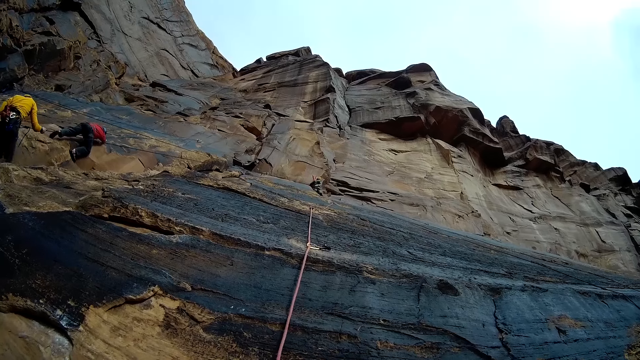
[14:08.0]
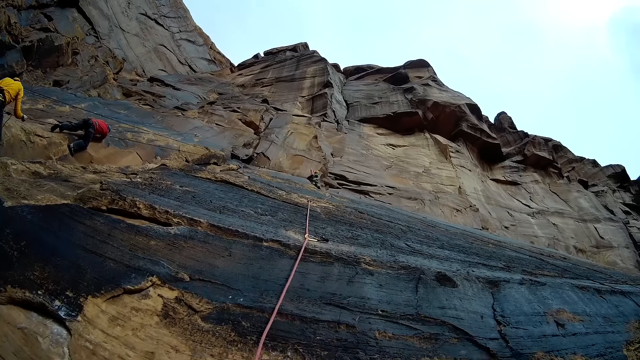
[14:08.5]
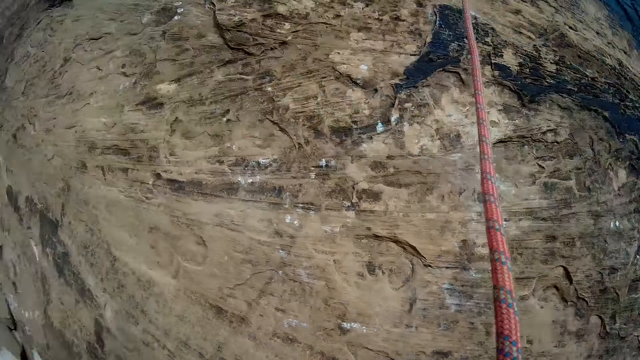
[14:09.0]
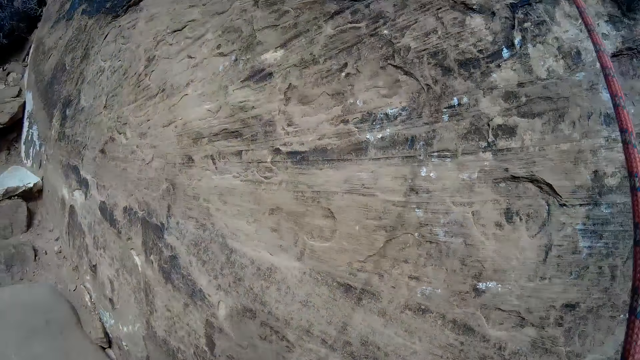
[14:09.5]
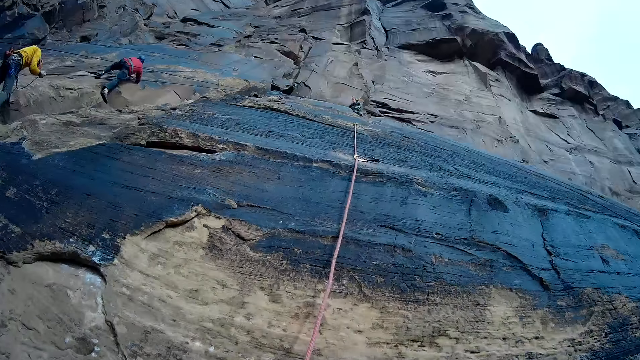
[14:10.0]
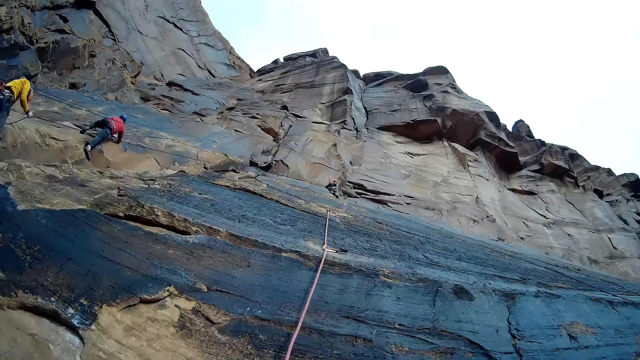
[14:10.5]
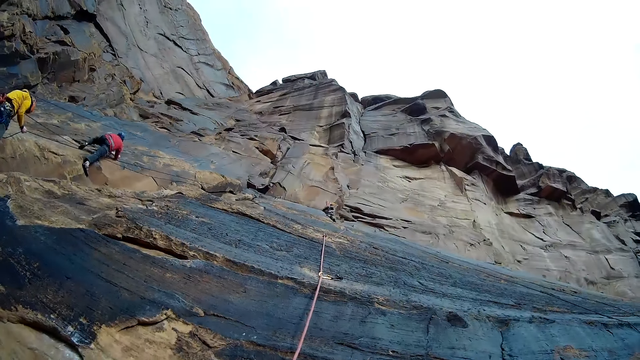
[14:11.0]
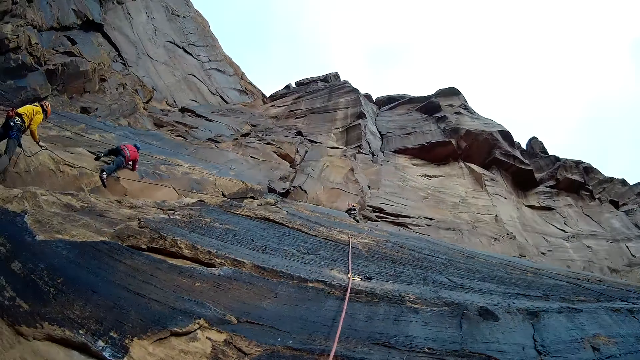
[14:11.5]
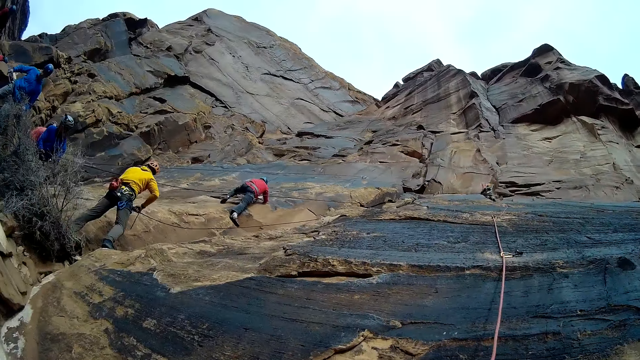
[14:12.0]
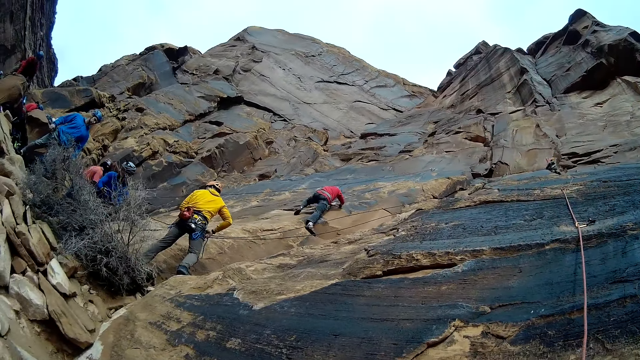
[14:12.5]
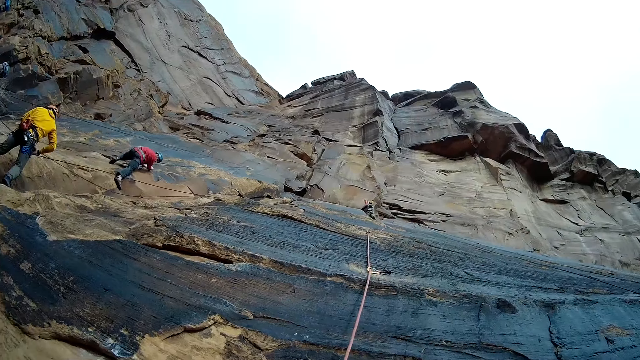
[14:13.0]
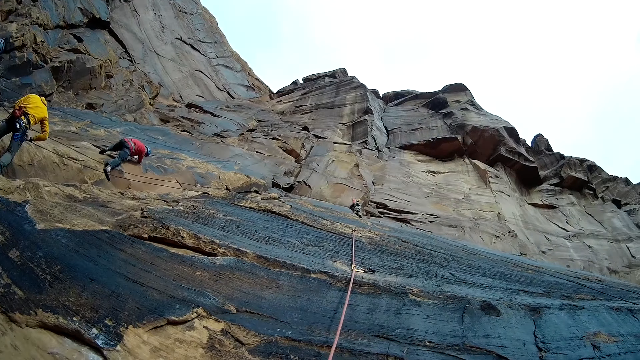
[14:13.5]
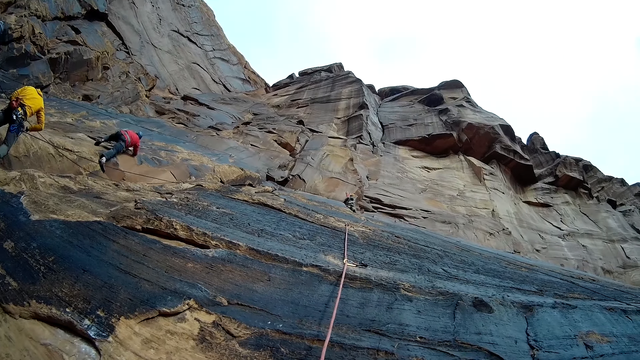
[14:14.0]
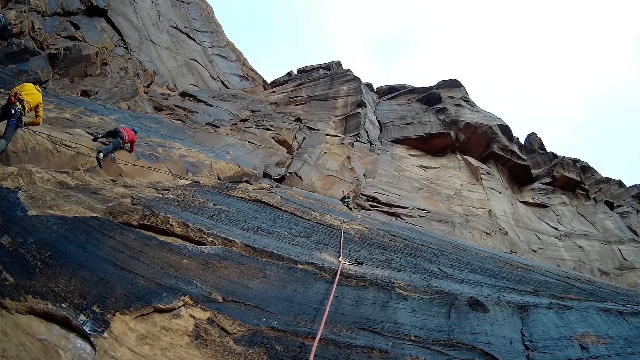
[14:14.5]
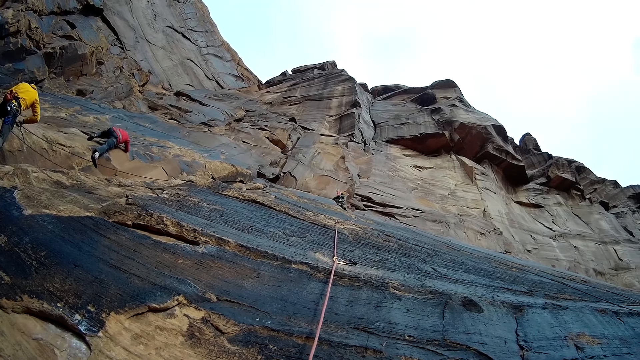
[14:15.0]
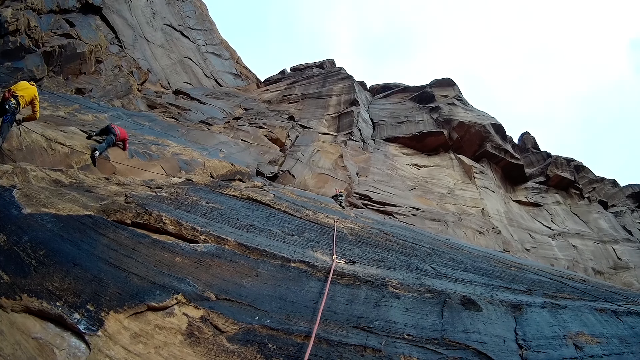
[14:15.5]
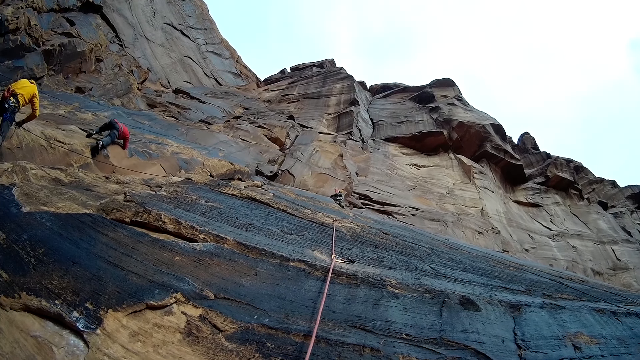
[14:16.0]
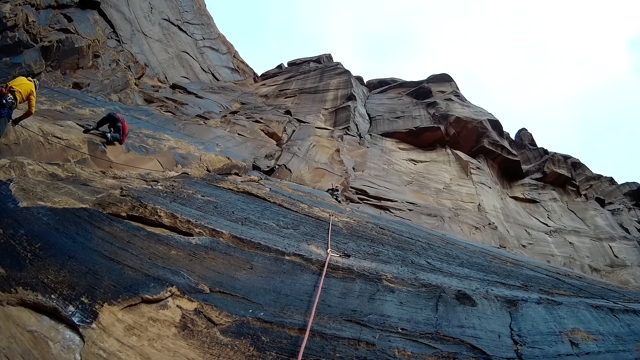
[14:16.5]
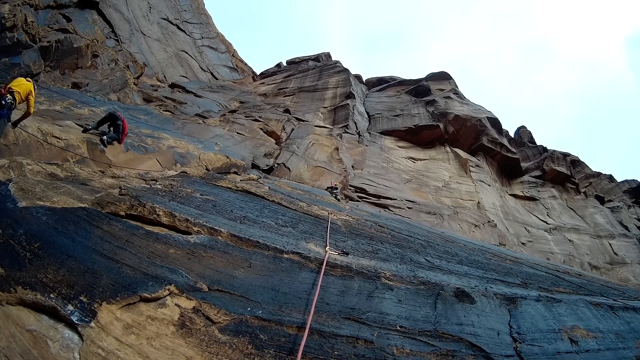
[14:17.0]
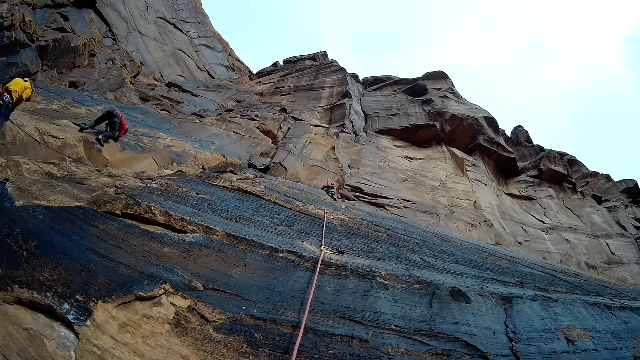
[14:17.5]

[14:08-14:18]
A man climbs down the mountain with the rope in his hands. The camera wearer looks around. Another man pulls the ropes. Another man looks around. Another man climbs the mountain.

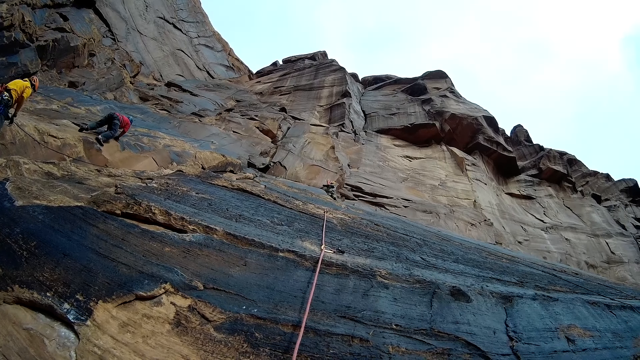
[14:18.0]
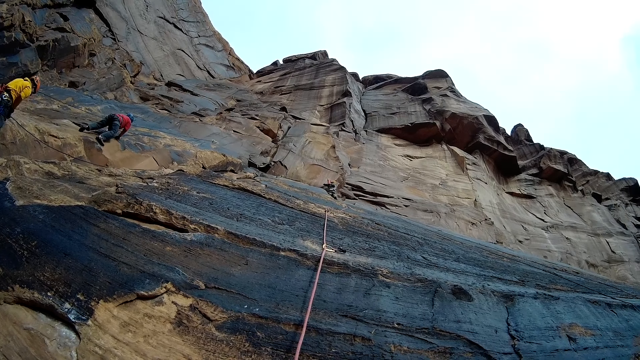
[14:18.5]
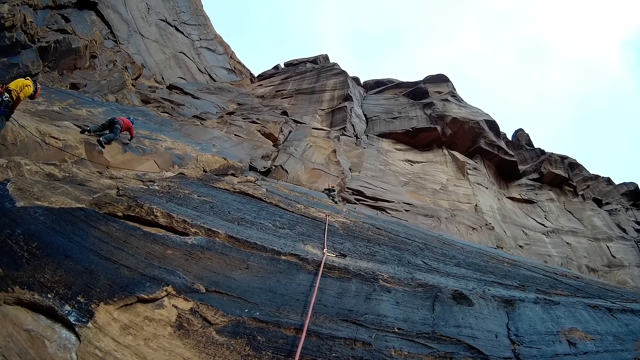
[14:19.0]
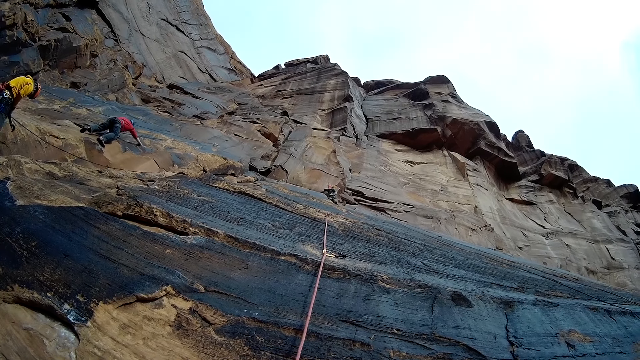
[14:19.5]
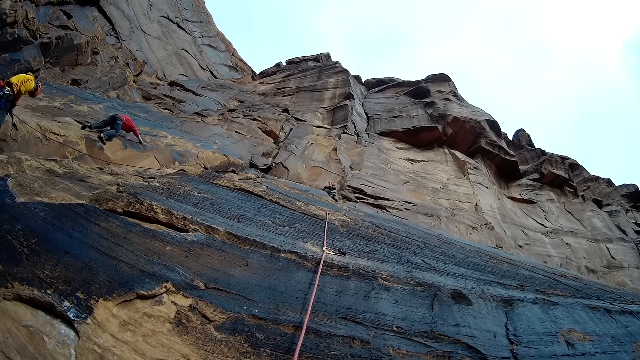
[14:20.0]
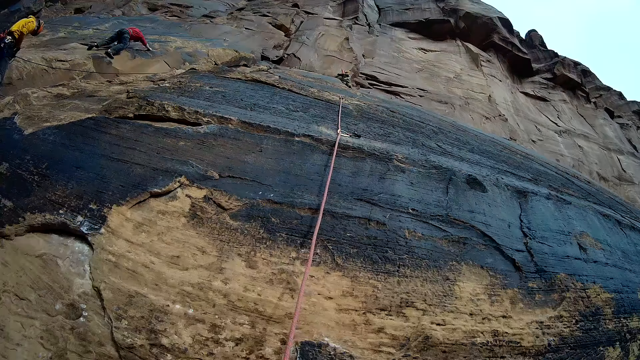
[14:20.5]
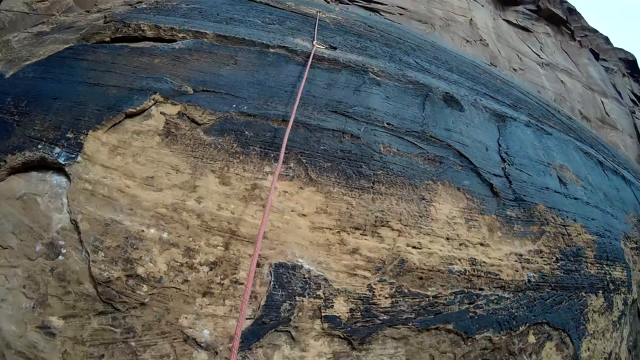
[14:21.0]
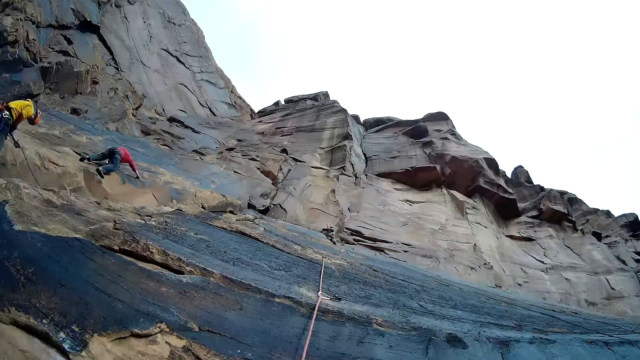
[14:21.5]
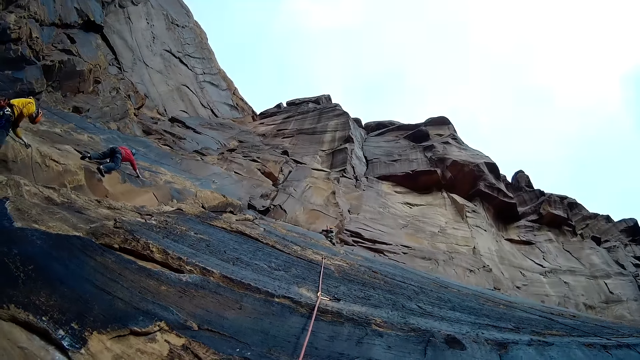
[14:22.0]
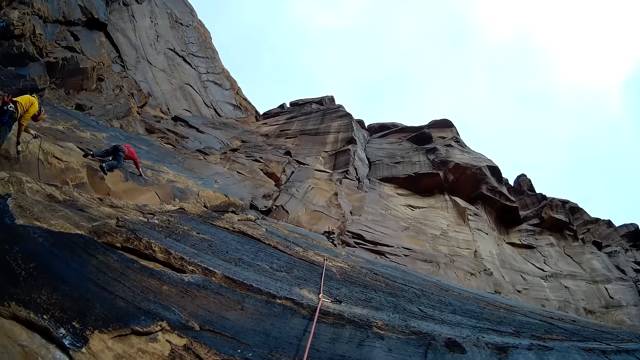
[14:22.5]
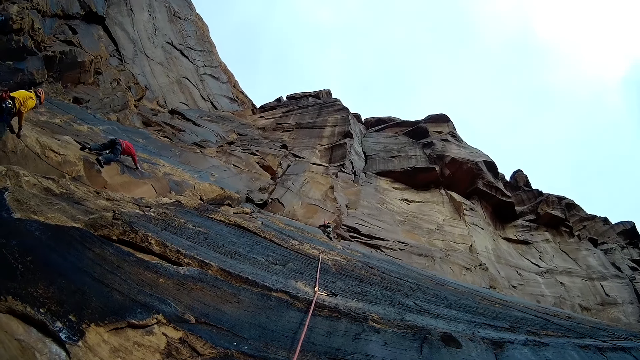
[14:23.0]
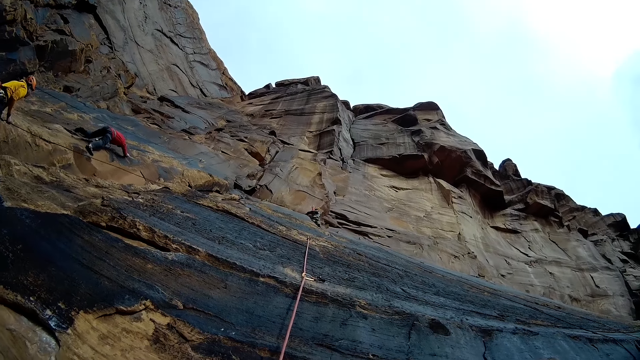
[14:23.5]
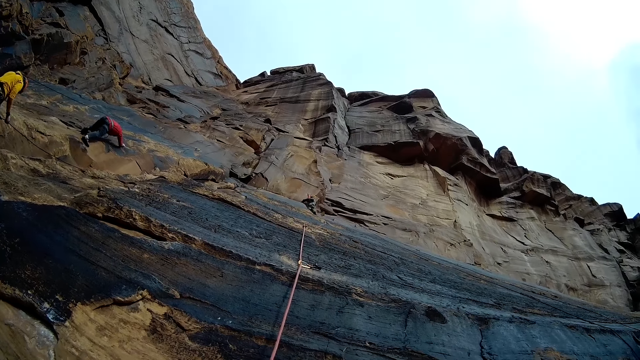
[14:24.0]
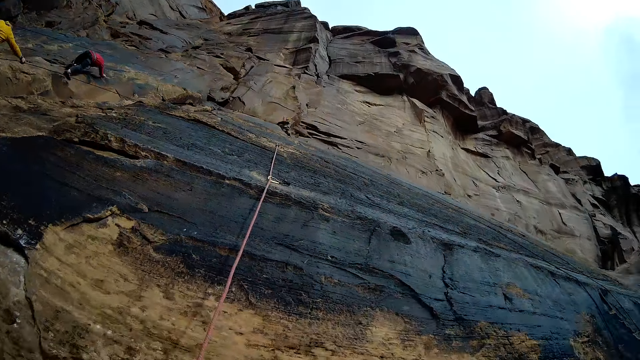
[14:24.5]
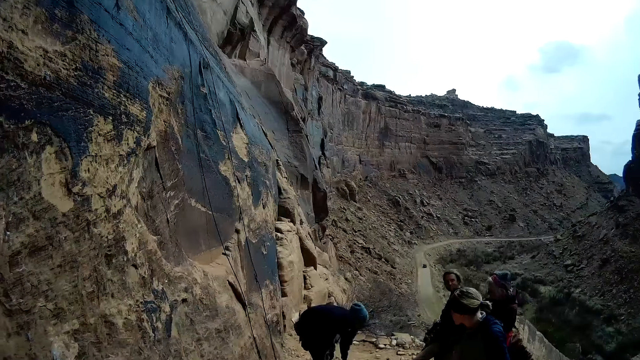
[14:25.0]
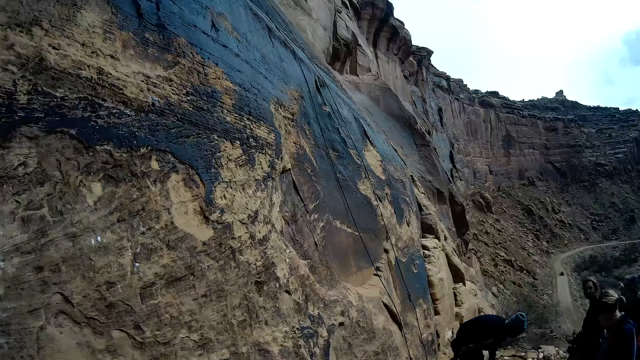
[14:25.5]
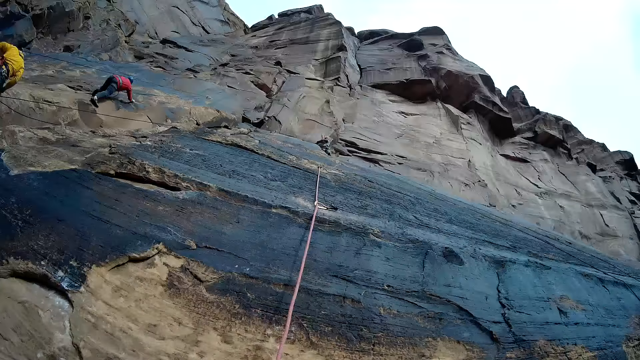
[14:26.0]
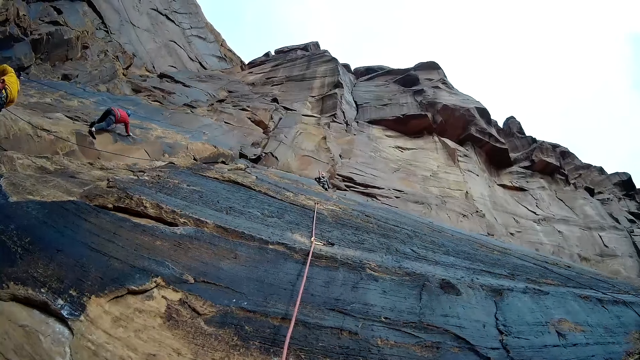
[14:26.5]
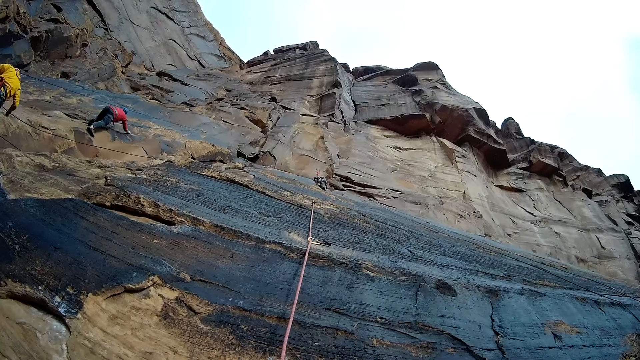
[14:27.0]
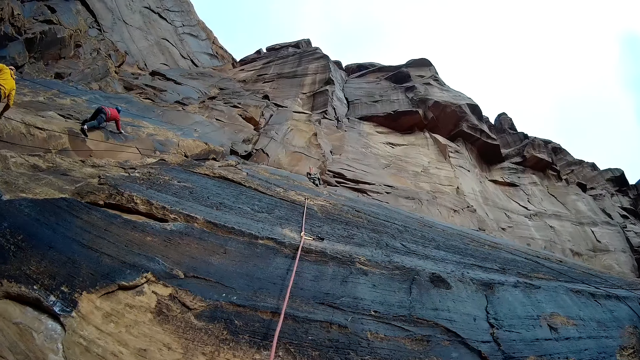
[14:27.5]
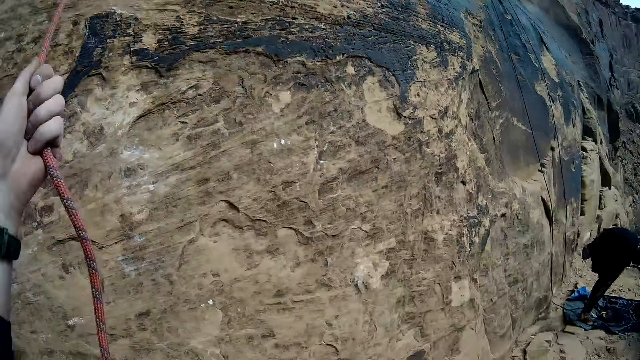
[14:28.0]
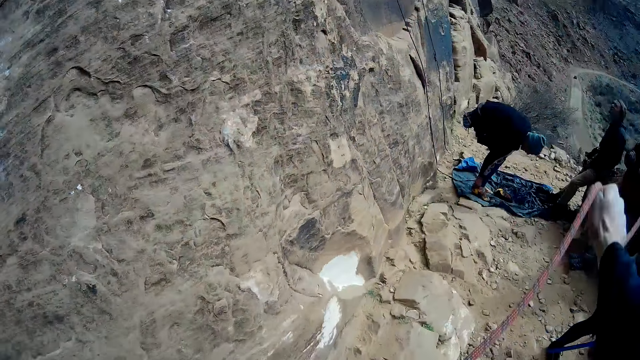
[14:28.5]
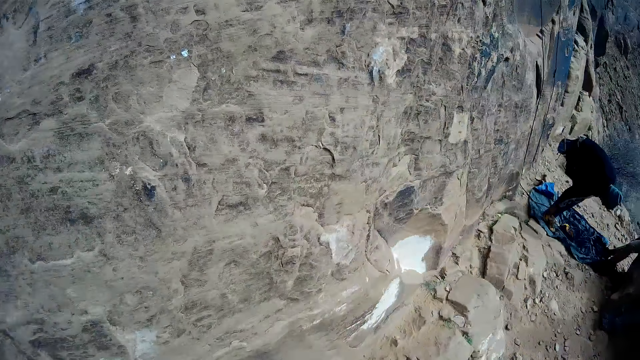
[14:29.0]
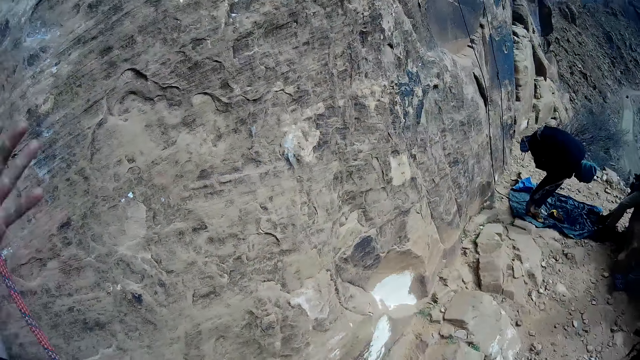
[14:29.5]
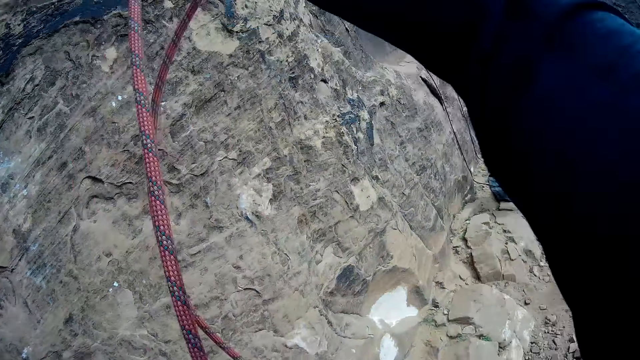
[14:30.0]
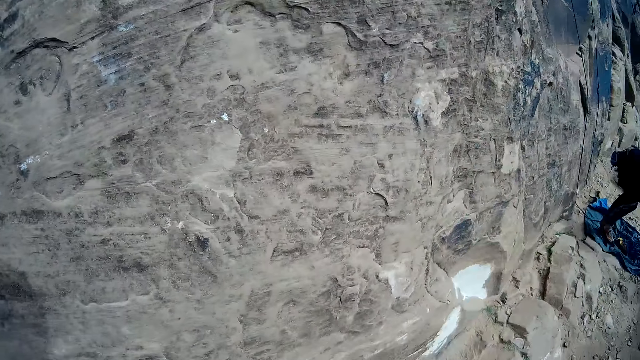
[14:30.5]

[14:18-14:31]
A man opens the belt. Another man climbs up the mountain with the rope in his hands. The camera wearer looks around. They look sideways. Another man pulls the rope. Another man looks at the rope. The camera wearer looks around. Another man pulls the rope. The camera wearer looks forward. They pull the rope and adjust the rope. The third man removes the shoes.
